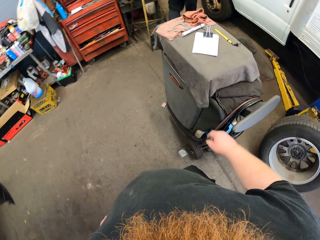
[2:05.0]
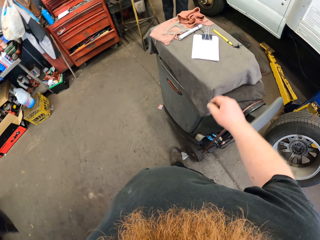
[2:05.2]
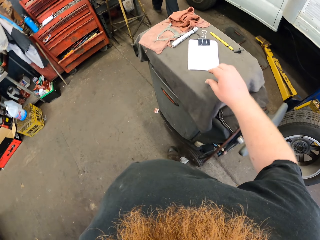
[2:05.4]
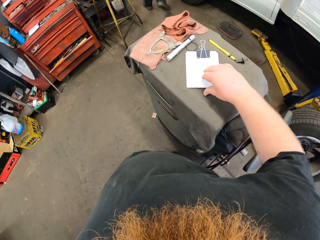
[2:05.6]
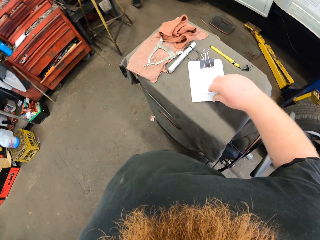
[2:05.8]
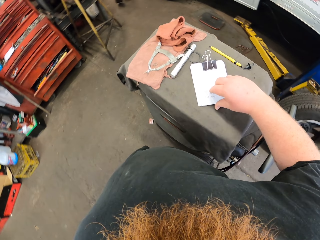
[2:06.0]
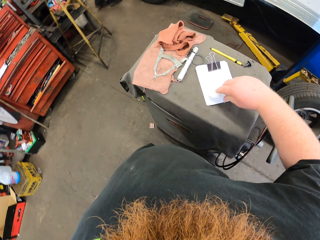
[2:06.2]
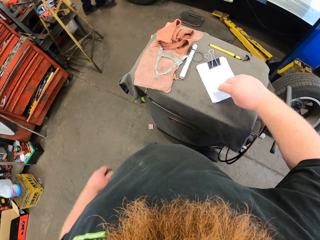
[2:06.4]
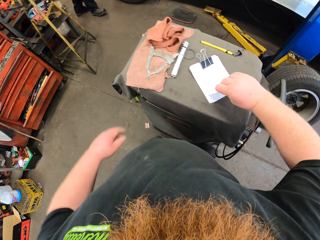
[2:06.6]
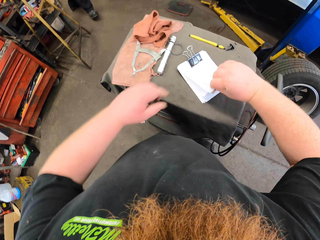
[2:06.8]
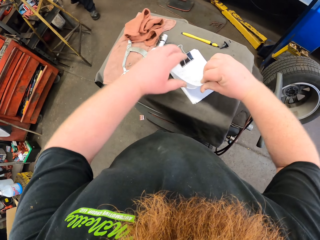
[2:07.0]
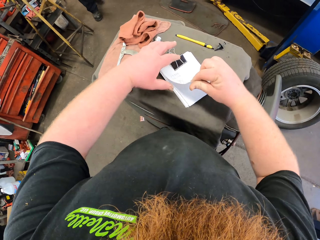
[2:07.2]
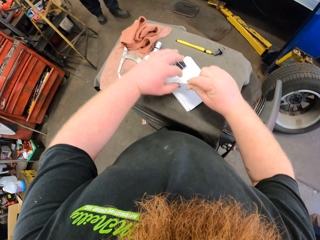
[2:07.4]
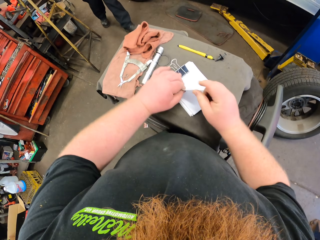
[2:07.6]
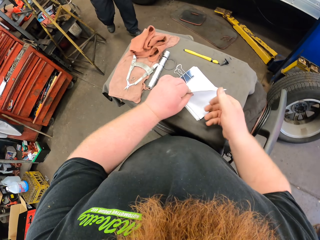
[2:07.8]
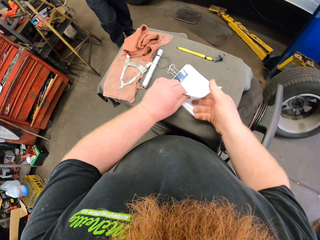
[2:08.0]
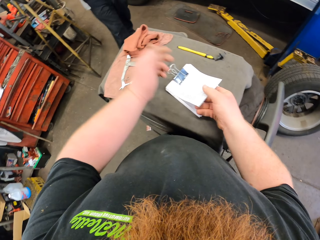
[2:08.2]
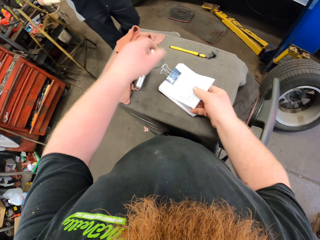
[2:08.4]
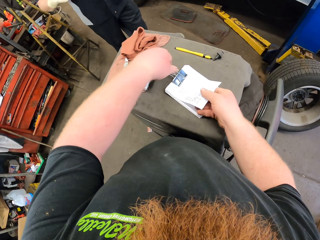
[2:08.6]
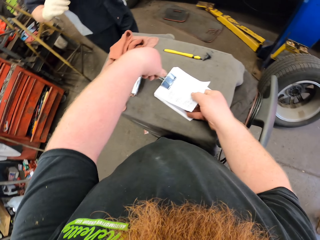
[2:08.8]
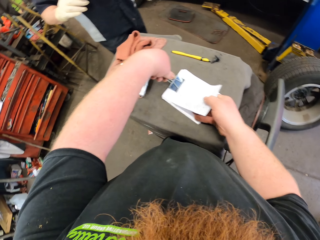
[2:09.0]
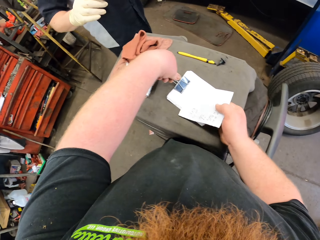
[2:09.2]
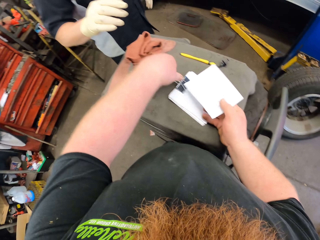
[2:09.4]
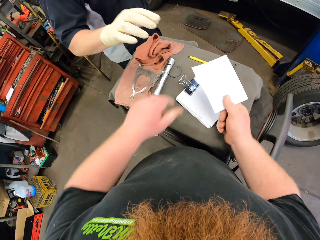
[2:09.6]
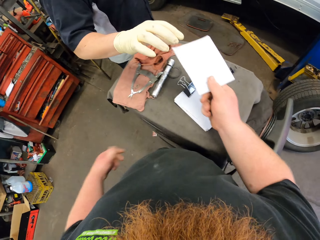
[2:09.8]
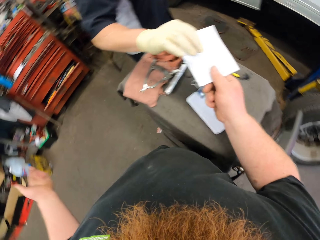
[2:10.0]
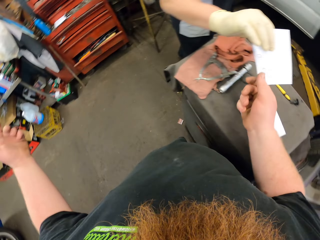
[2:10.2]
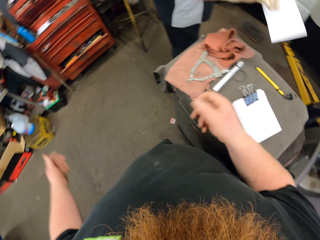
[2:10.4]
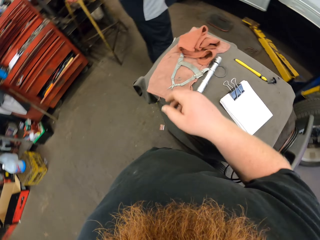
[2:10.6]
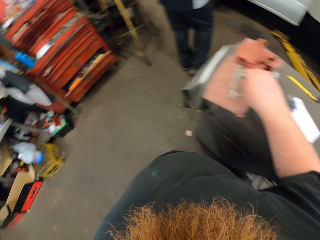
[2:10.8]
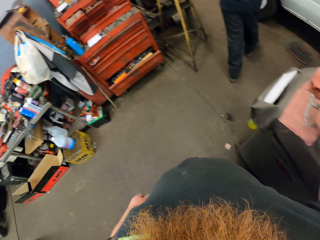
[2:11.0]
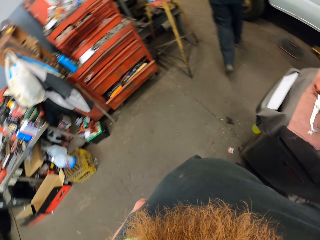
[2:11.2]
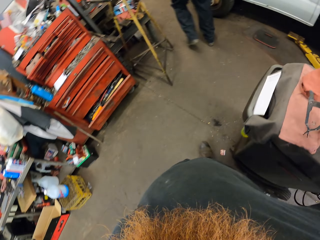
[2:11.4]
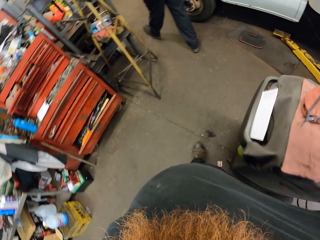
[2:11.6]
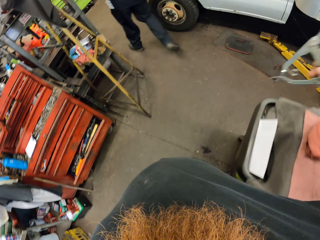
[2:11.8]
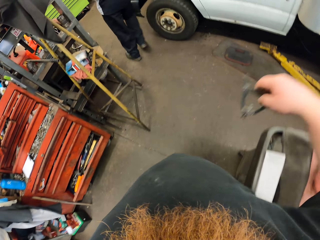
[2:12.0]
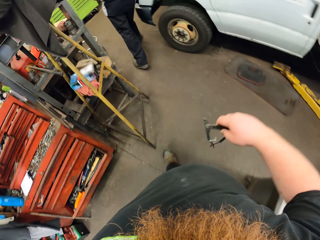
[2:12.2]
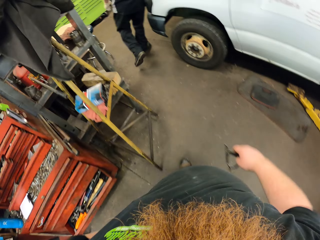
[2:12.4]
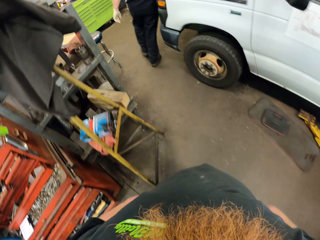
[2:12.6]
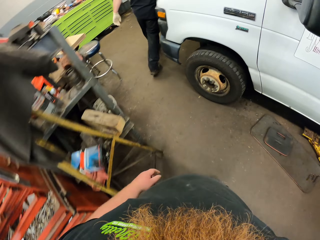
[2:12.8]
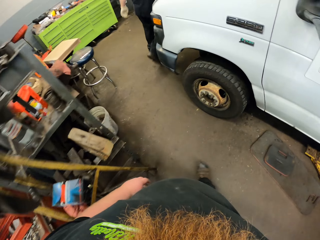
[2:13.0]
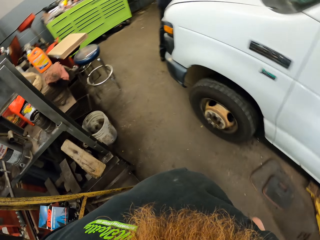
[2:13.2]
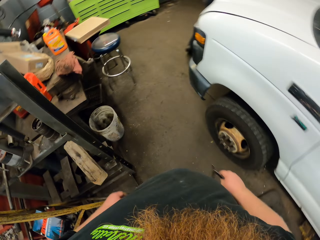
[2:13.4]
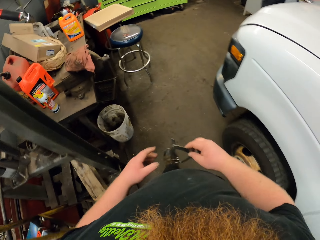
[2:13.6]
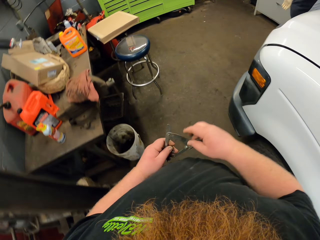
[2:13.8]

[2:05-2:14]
The camera wearer walks around. They hold the paper. They pick up the piece of paper. They give a man the piece of paper. They pick up the flush cutter. They walk around.
